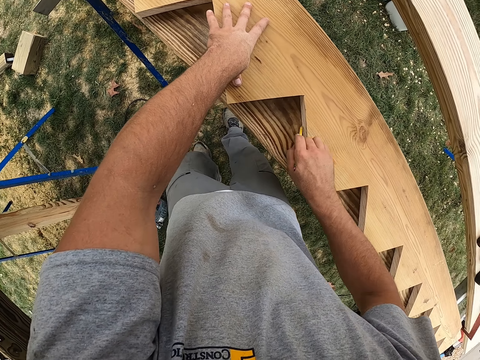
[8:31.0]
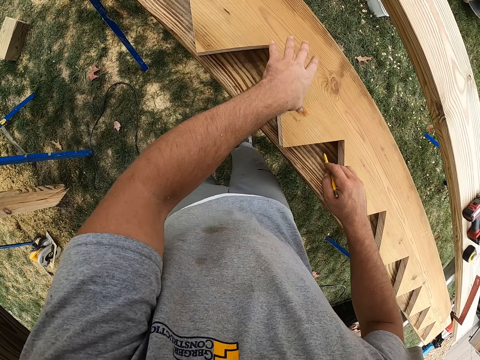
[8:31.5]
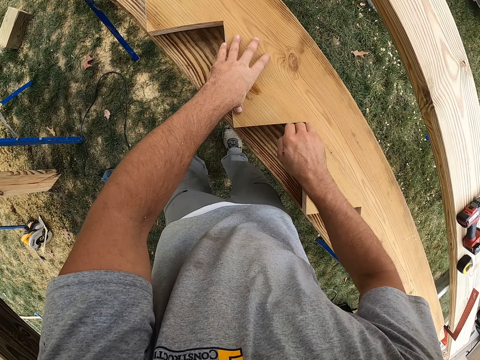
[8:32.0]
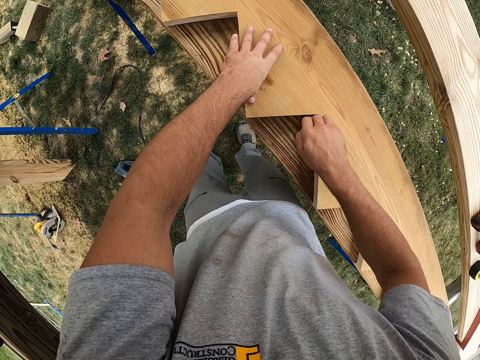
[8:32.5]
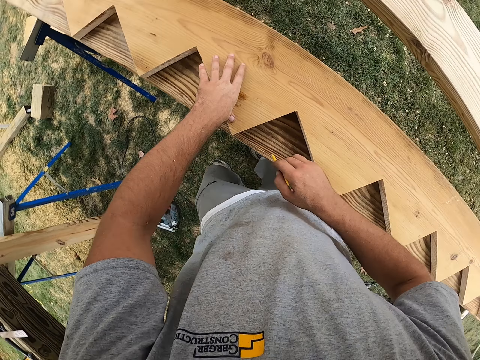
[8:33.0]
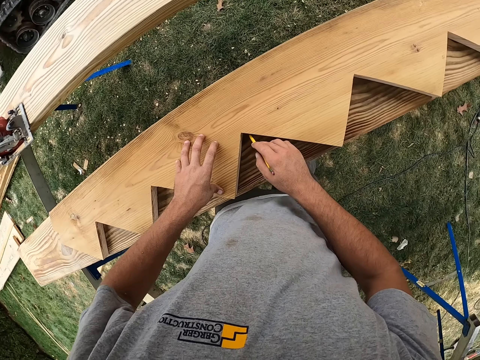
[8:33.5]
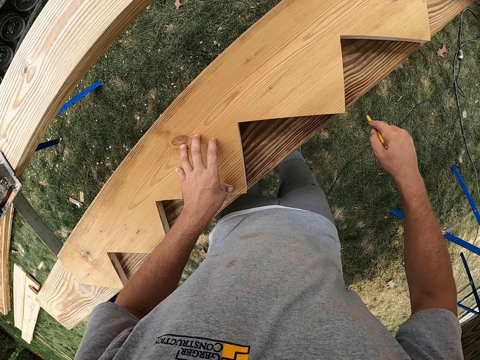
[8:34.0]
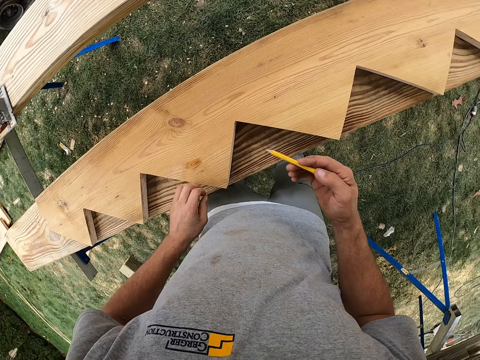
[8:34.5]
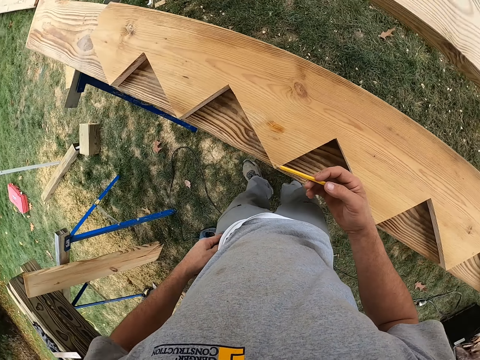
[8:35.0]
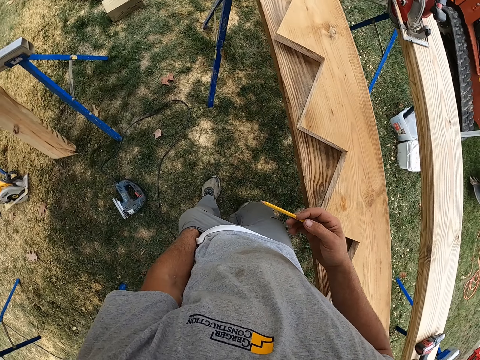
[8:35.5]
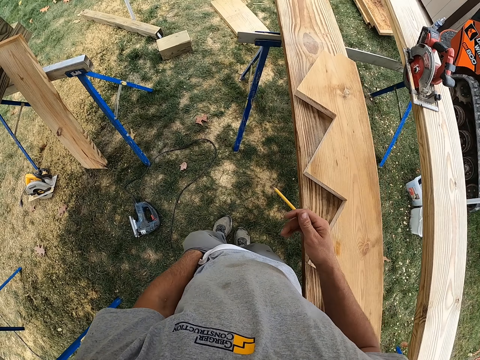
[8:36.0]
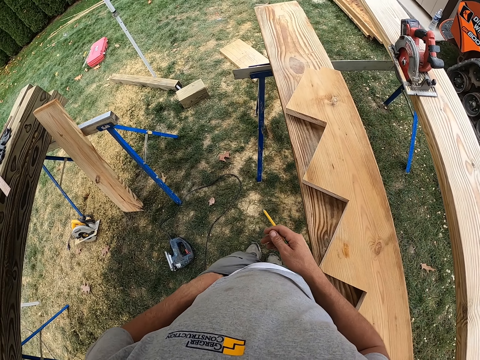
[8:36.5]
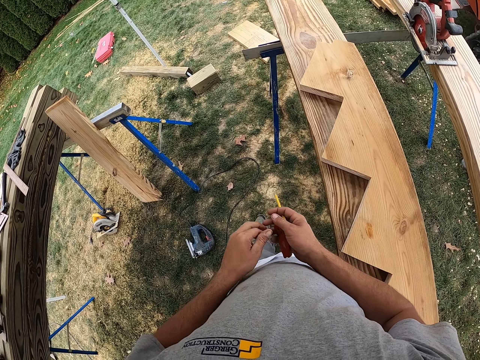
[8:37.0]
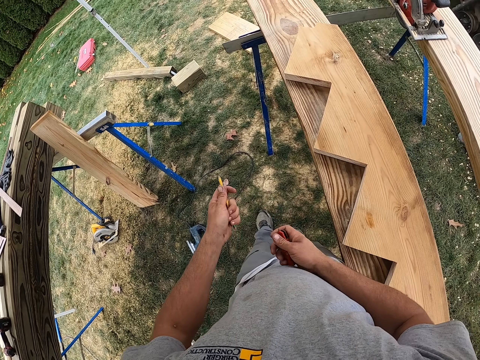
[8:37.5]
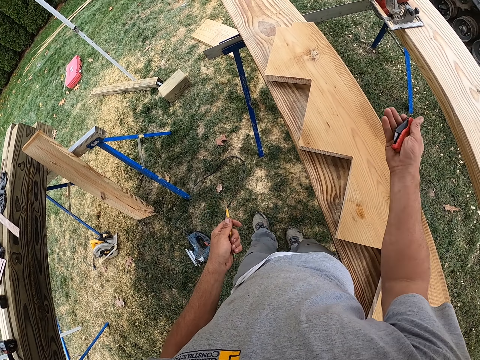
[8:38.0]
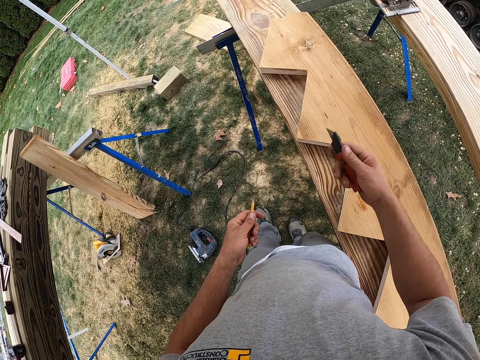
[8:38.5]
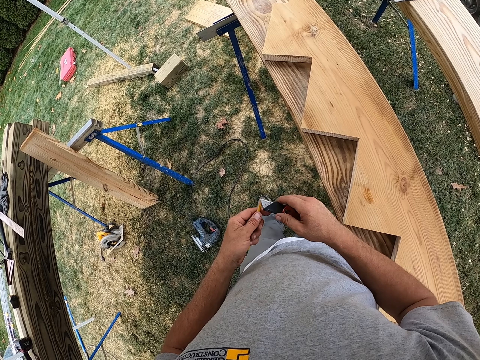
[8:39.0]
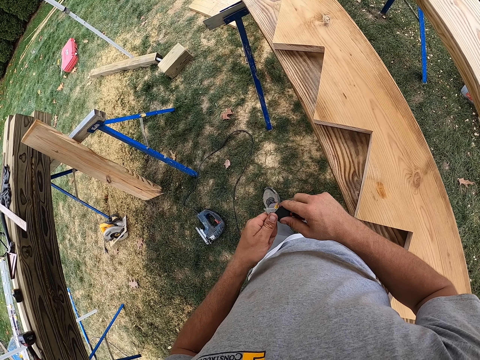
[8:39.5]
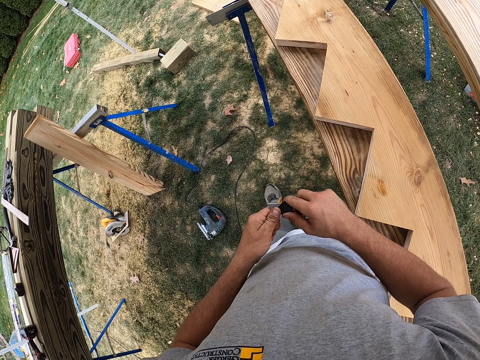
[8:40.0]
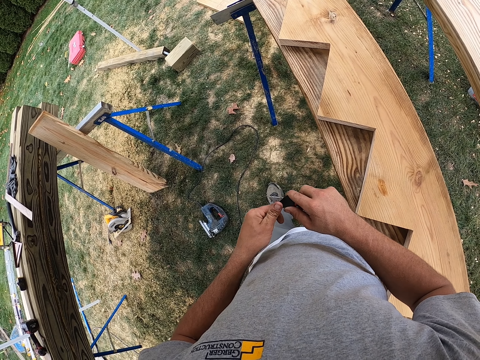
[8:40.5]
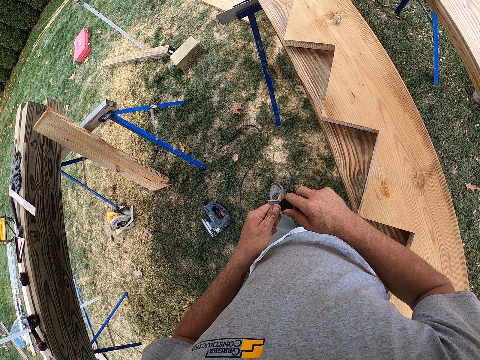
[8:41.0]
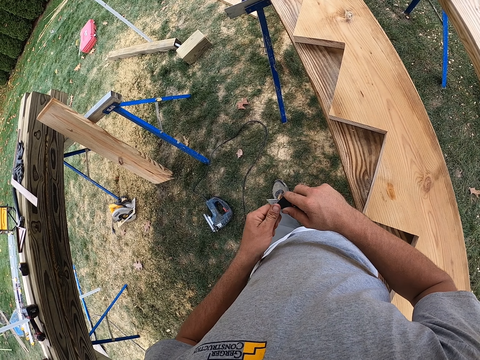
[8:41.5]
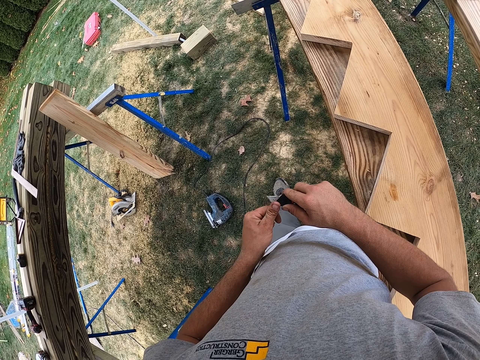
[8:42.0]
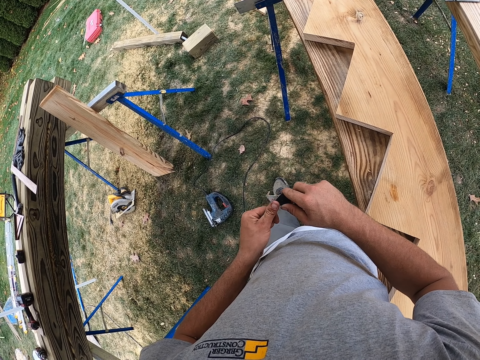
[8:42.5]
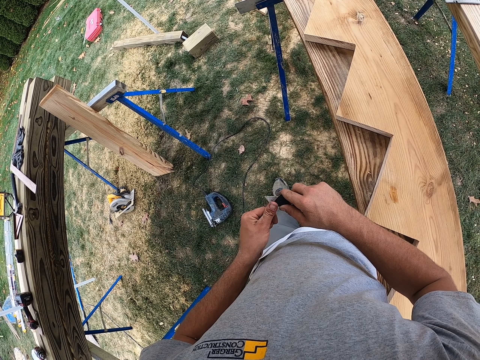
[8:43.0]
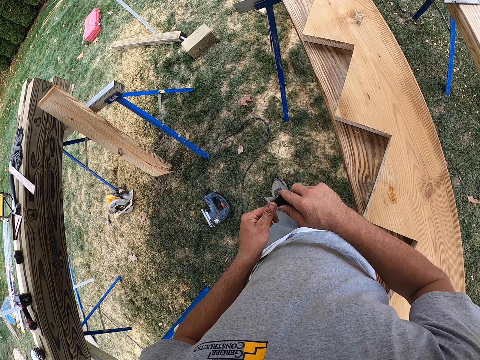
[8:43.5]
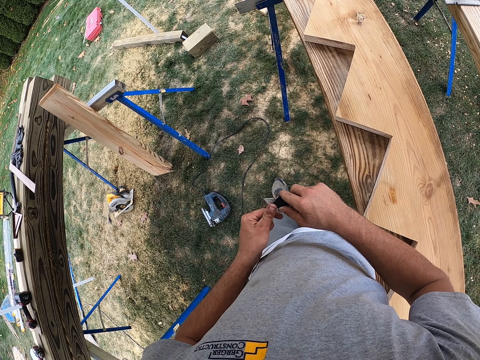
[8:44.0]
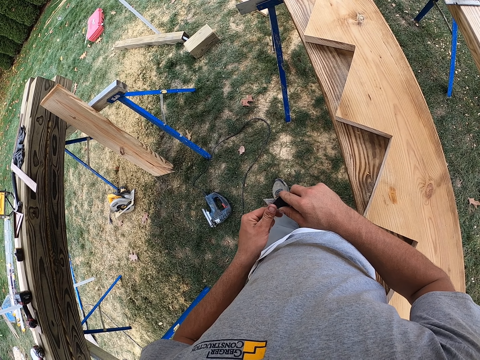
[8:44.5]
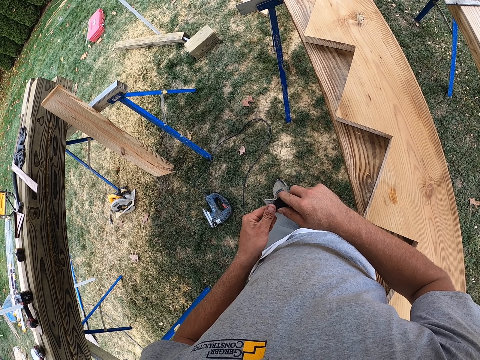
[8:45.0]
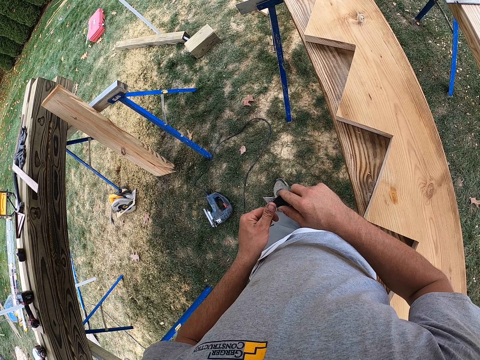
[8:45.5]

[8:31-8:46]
The camera wearer lifts a pencil. He puts a hand in his pocket. He picks up a cutter or putty knife from the pocket. He switches the putty knife to the other hand. He holds the pencil with the other hand. He wipes the wood with a hand. He shakes the cutter. He sharpens the pencil with the putty knife.

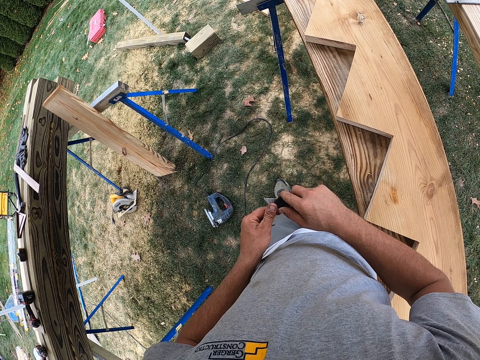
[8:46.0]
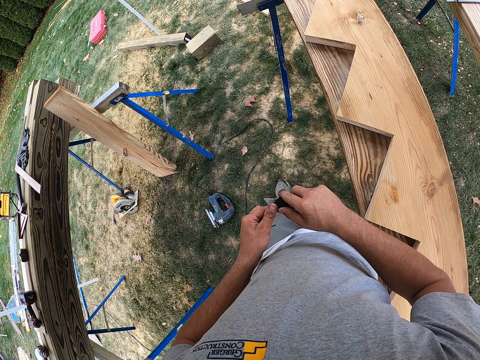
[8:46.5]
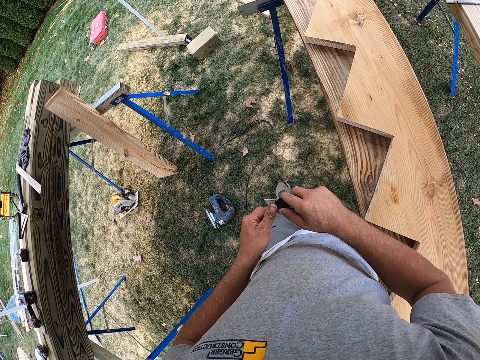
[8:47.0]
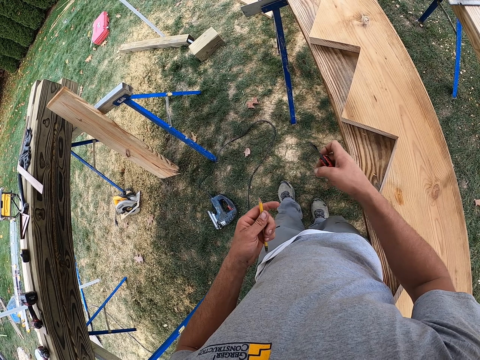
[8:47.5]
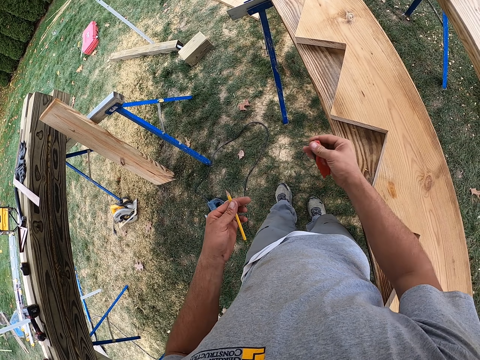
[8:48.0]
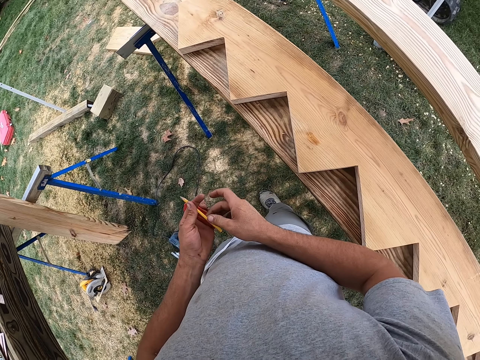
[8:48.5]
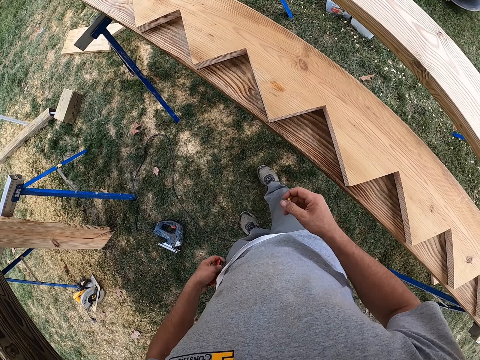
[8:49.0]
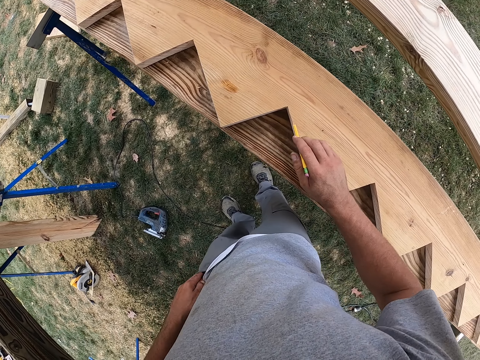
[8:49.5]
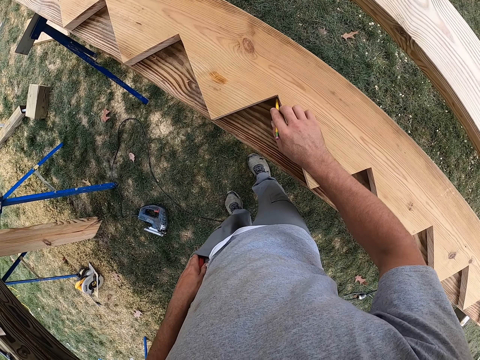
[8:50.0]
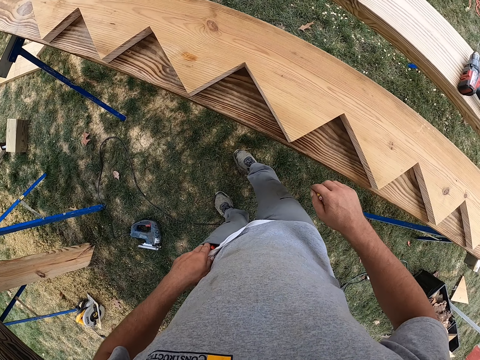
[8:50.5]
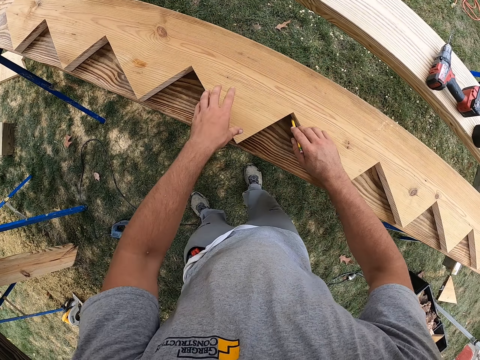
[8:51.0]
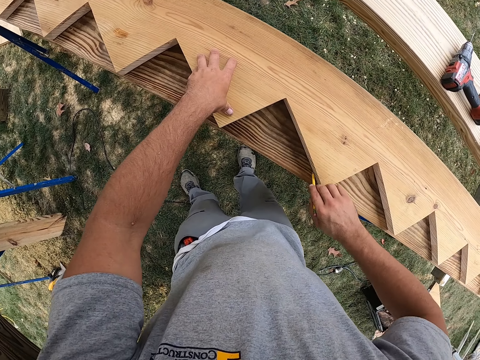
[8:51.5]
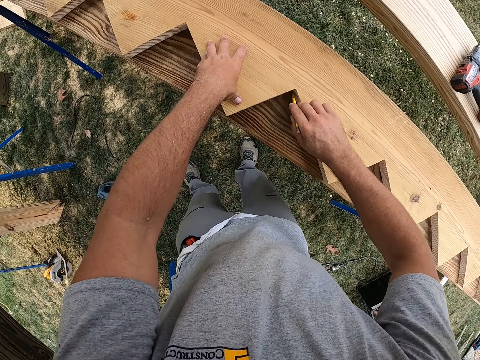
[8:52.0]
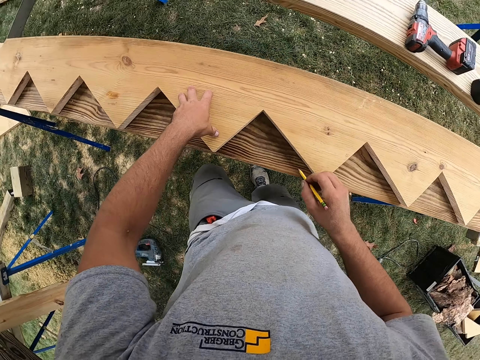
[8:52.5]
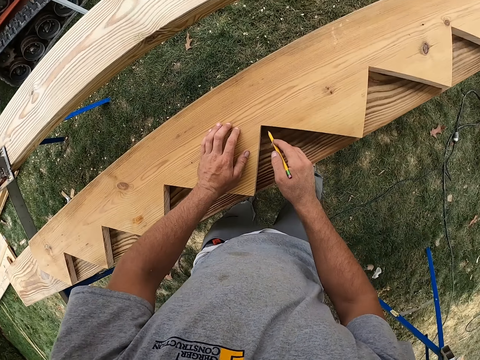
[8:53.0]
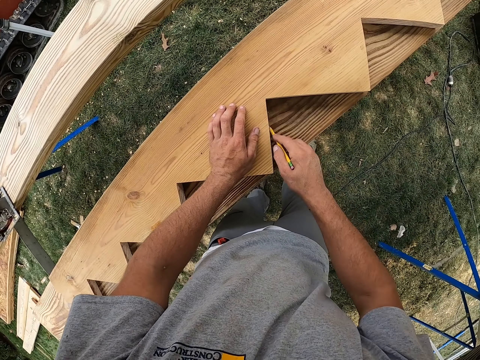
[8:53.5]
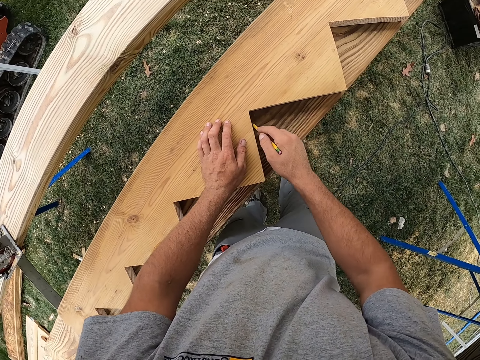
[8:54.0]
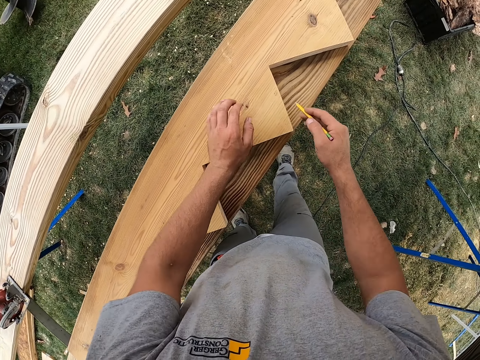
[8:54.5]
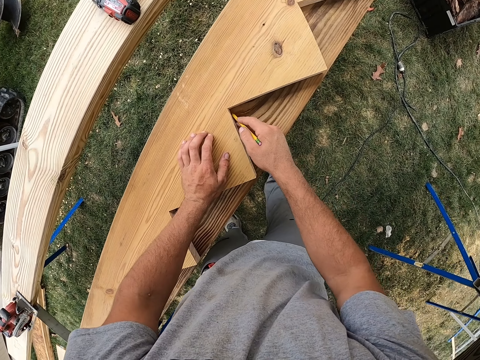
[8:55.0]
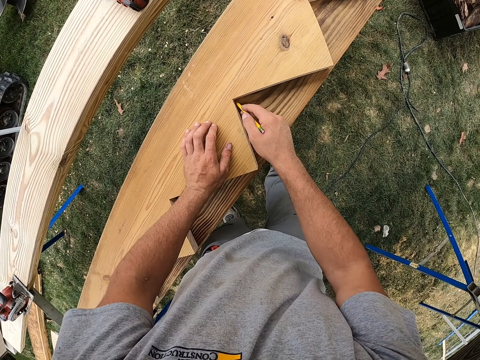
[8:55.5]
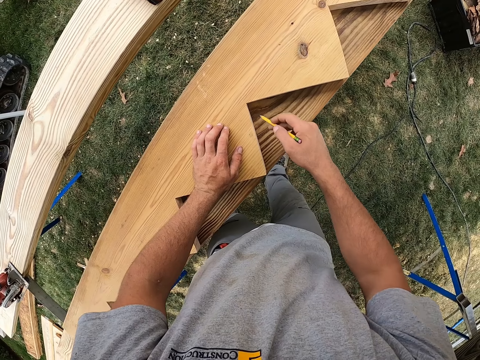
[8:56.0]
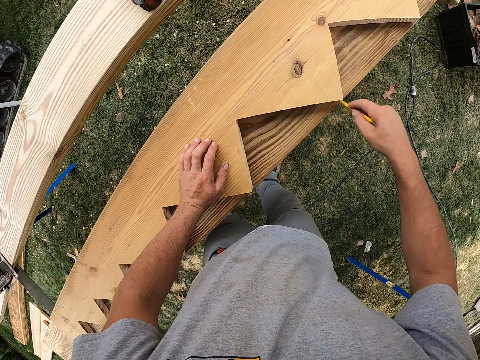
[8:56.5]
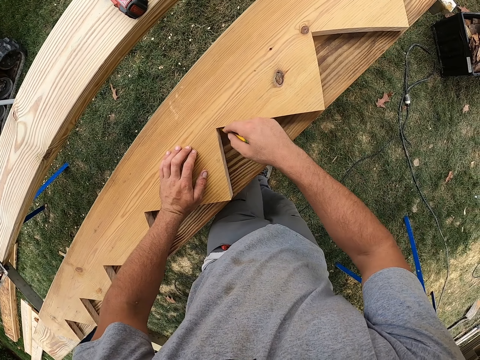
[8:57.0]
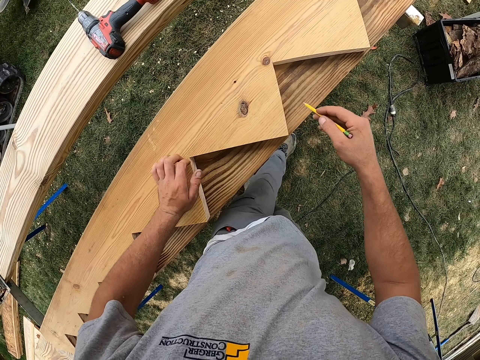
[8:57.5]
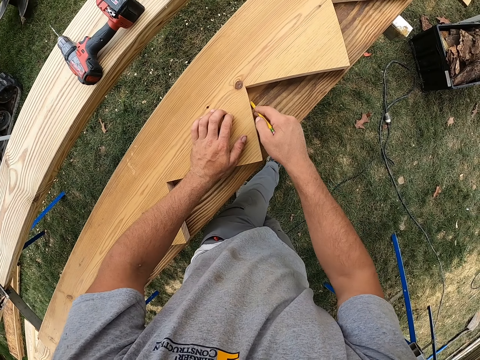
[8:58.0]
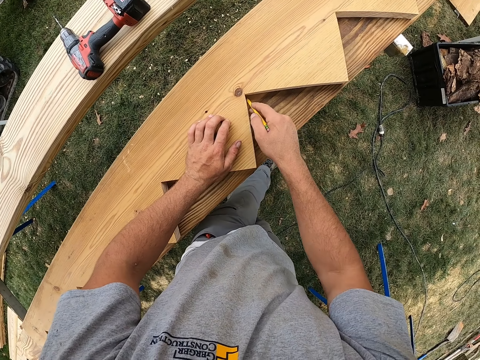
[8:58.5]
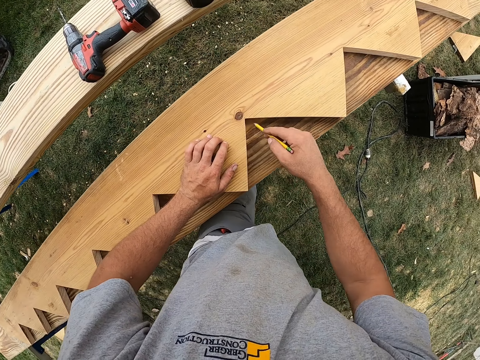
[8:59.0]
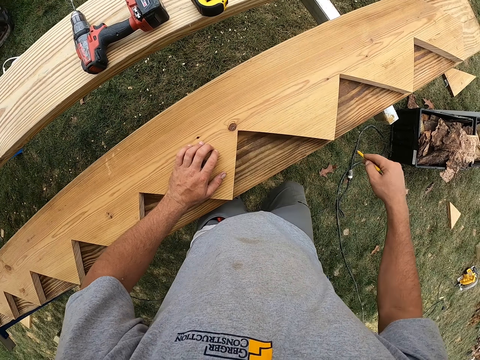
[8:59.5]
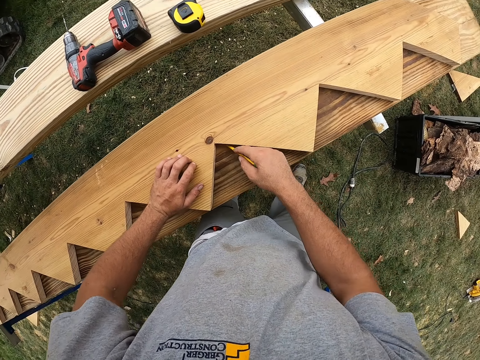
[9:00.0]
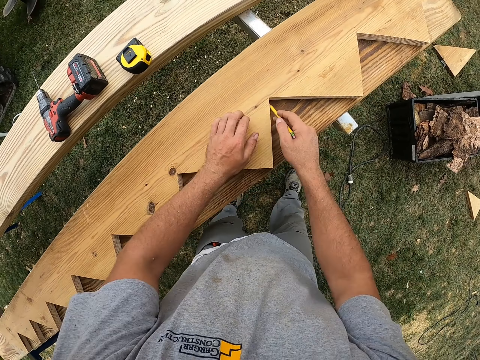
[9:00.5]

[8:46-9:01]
The camera wearer shakes the cutter or putty knife. He switches the putty knife to the other hand. He takes a pencil from the other hand. He puts the putty knife in his pocket. He marks the wood with the pencil.
